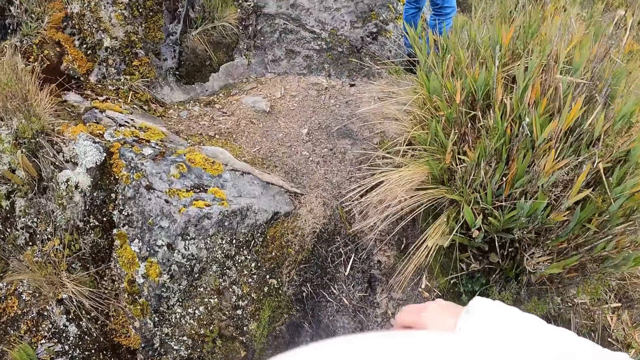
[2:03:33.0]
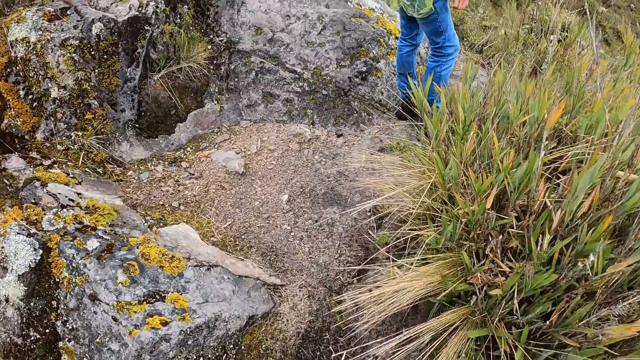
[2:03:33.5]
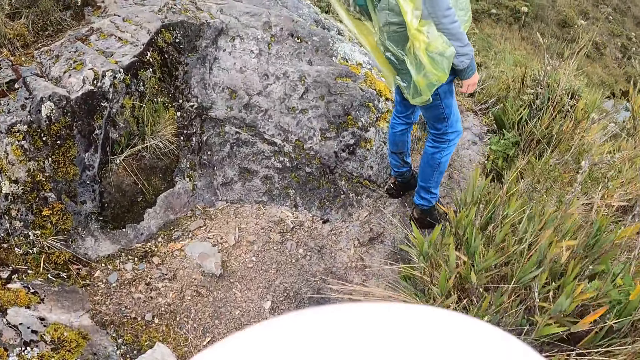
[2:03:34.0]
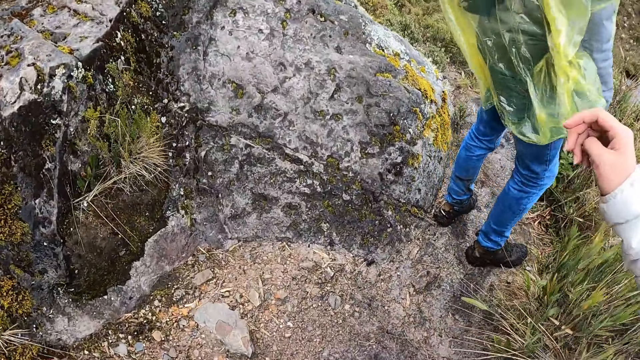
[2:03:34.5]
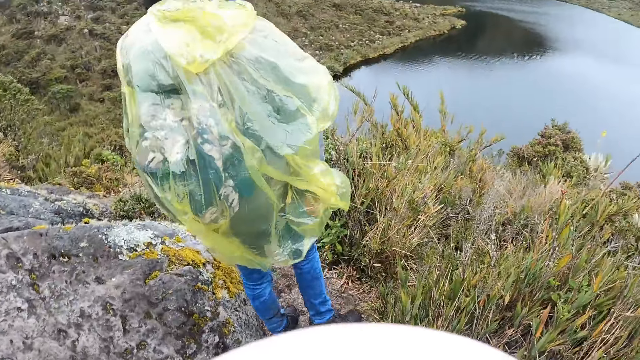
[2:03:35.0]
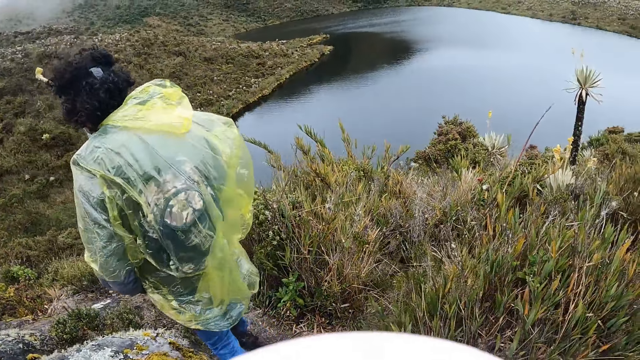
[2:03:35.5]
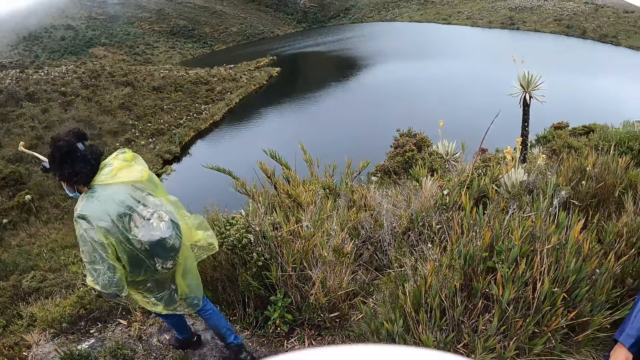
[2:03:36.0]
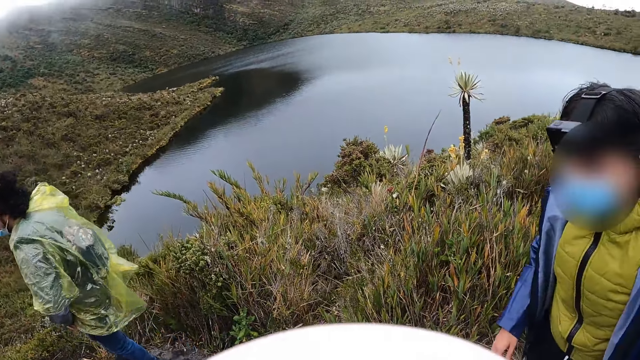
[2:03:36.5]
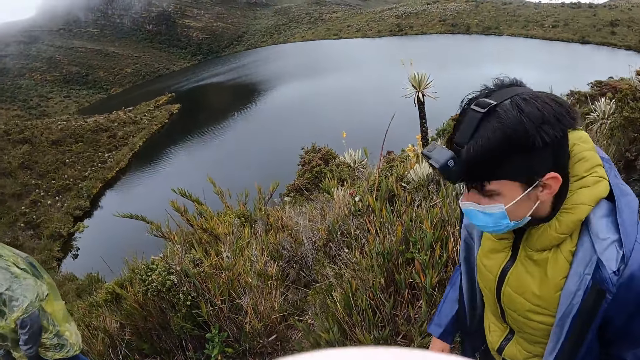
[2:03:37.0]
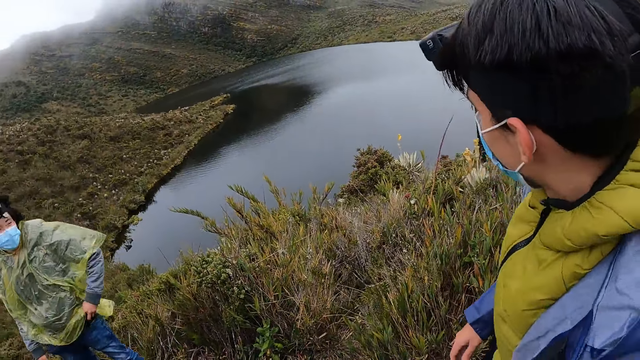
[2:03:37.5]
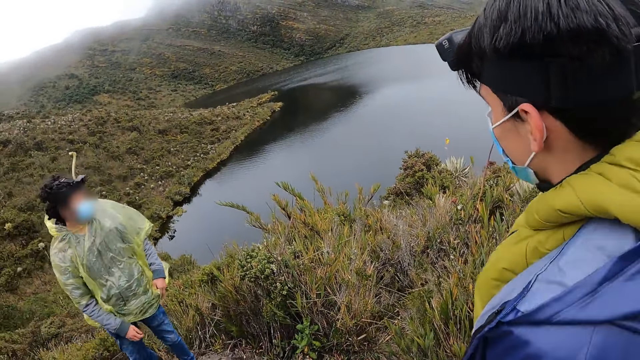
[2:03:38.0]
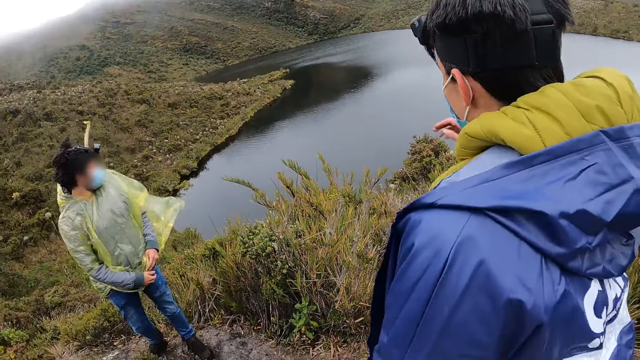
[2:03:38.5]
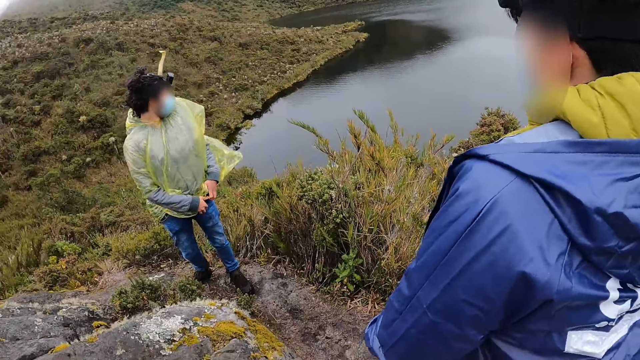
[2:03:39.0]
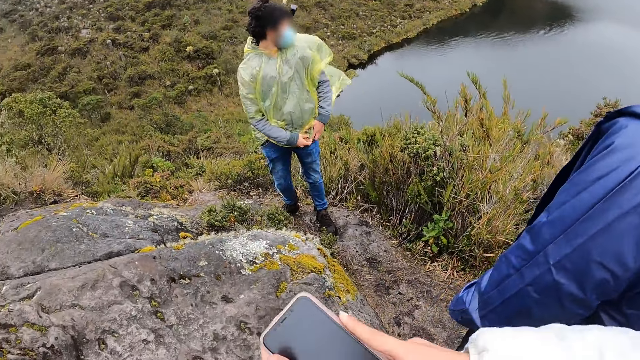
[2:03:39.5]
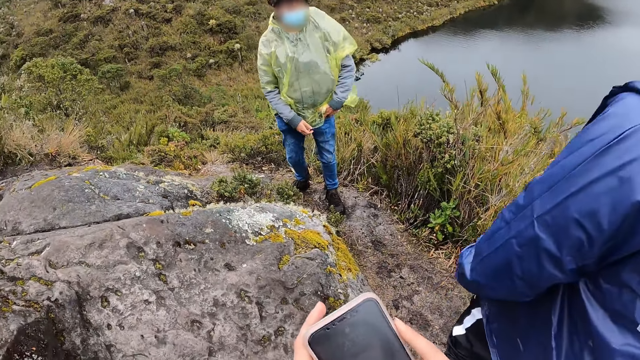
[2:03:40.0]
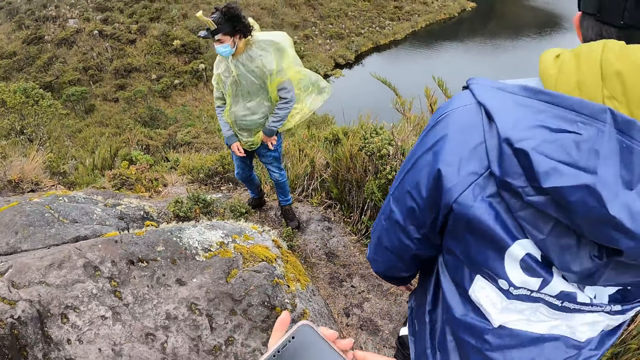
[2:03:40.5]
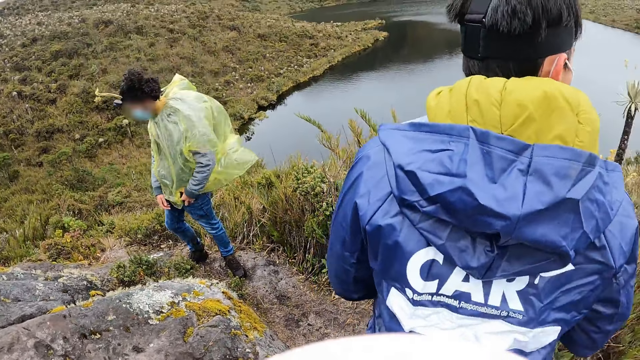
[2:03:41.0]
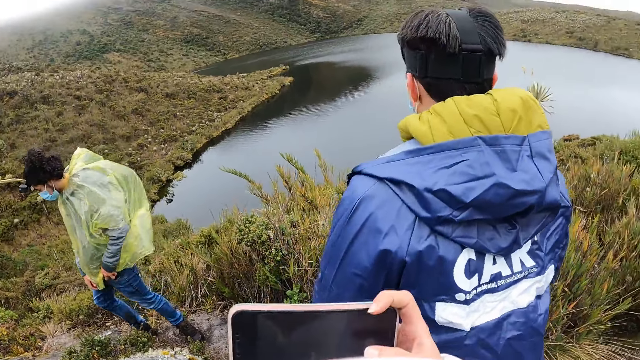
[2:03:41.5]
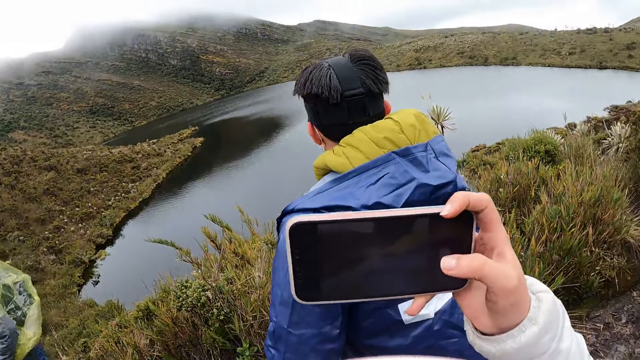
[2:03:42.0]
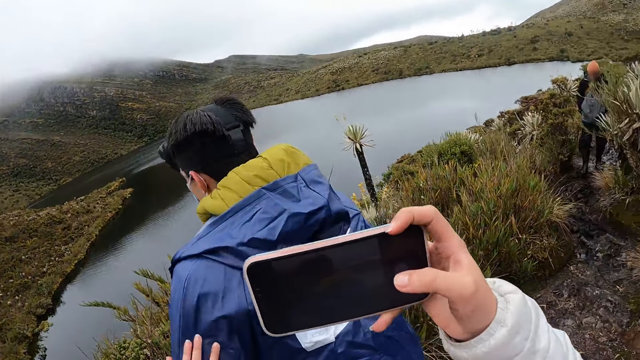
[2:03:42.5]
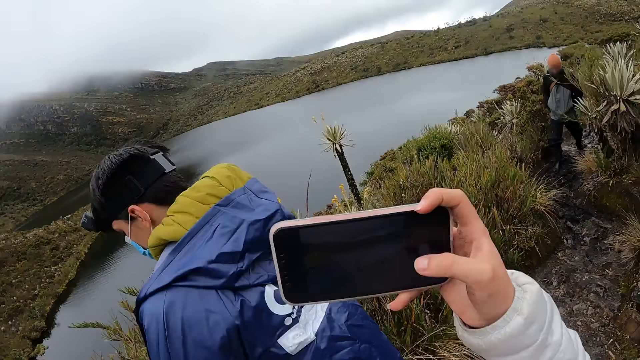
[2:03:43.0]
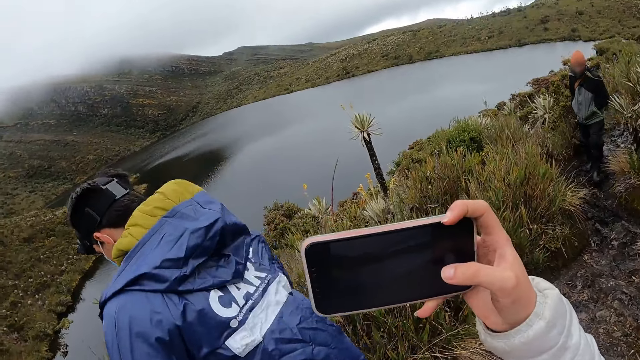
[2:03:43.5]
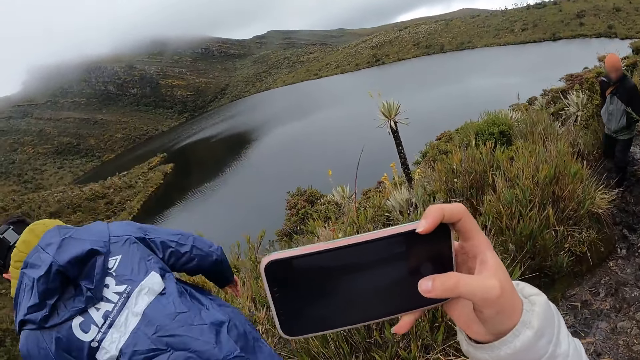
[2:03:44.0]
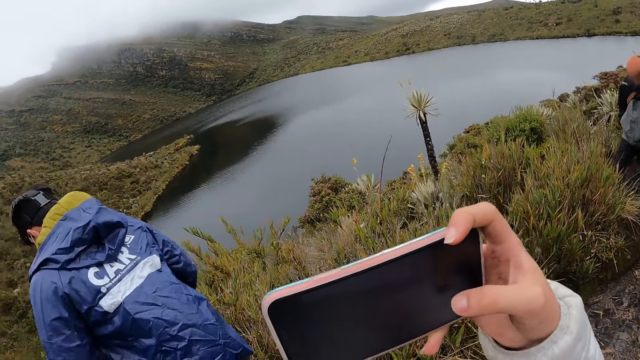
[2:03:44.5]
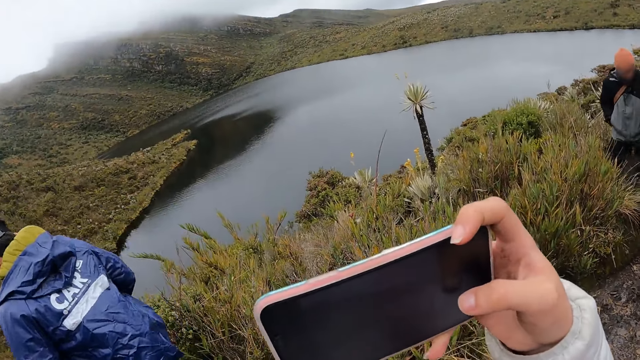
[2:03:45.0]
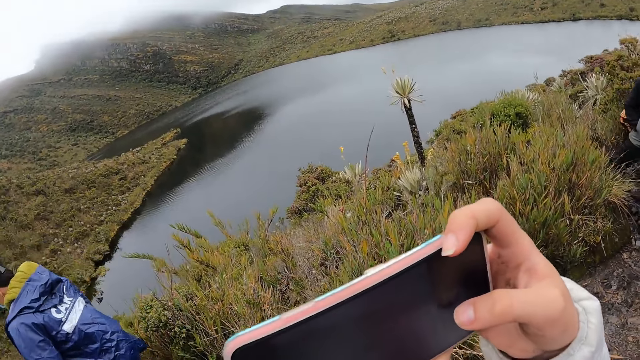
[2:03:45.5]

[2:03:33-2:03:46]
A man stands on the mountain. The man stops moving. The camera wearer walks on the mountain. Another man stops to look at the water. The camera wearer operates the phone with her right hand. The first man touches his pocket with his left hand. The camera wearer takes pictures with the phone in her right hand. She touches another man's shoulder with her left hand. This man walks on the mountain.

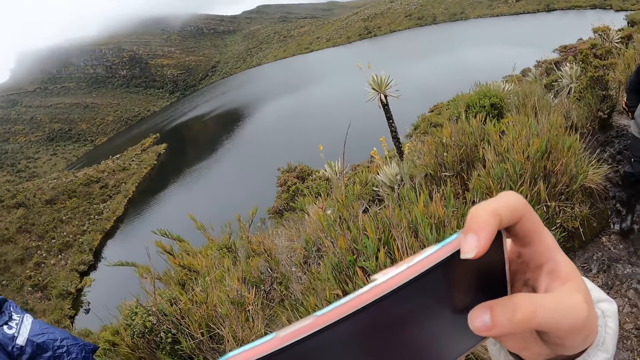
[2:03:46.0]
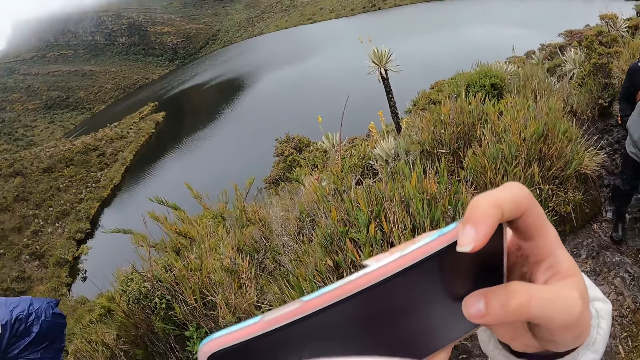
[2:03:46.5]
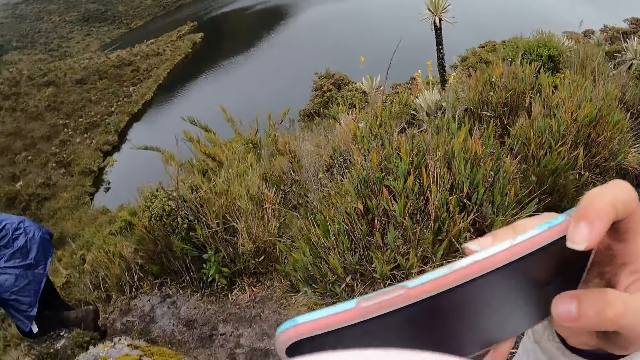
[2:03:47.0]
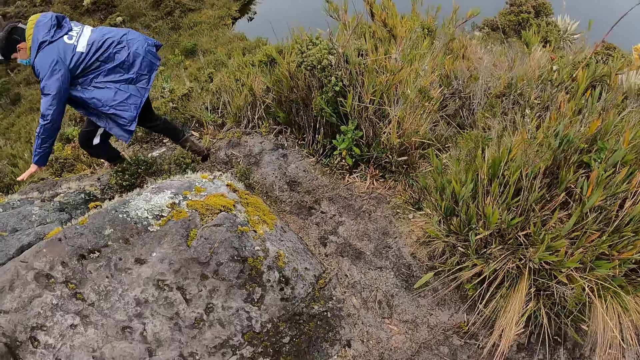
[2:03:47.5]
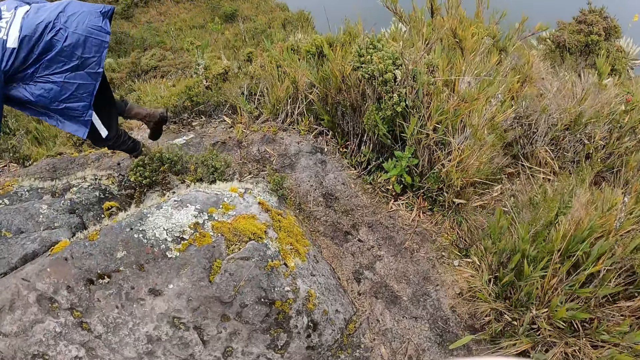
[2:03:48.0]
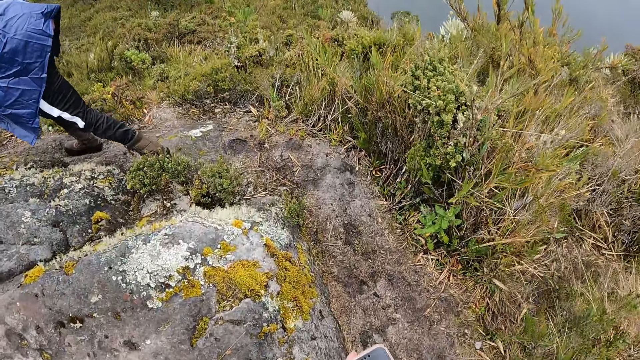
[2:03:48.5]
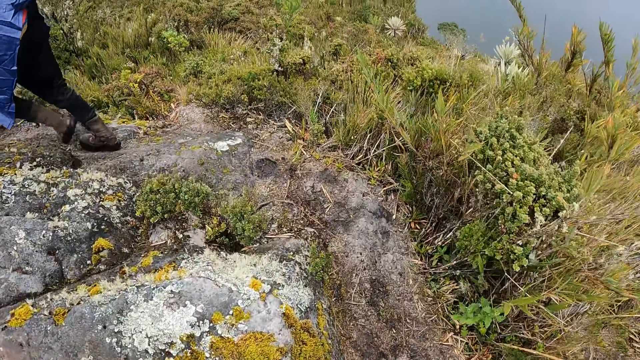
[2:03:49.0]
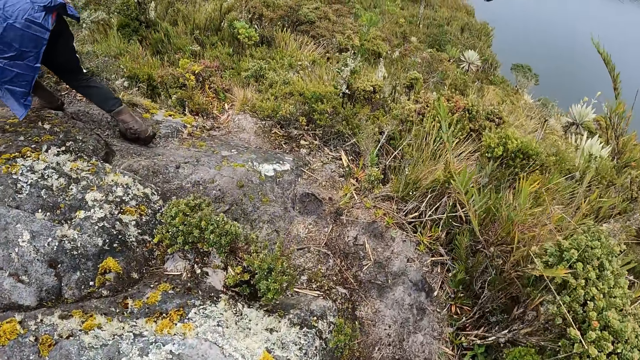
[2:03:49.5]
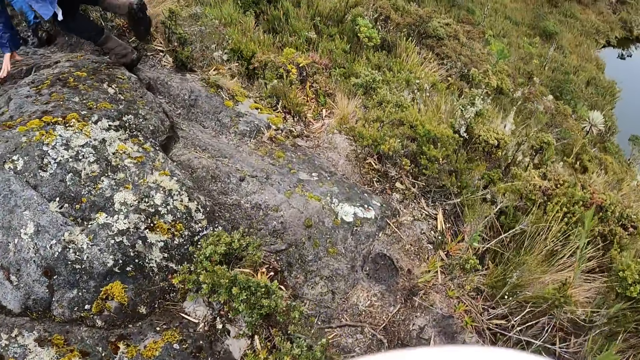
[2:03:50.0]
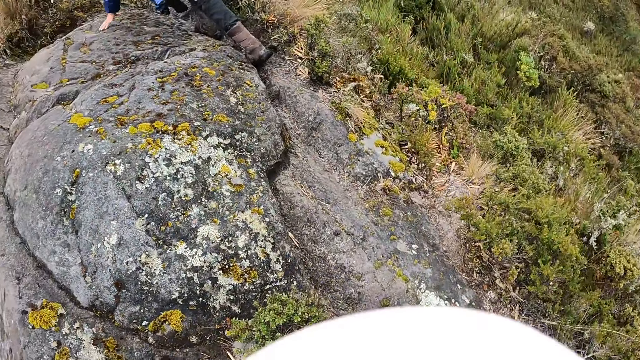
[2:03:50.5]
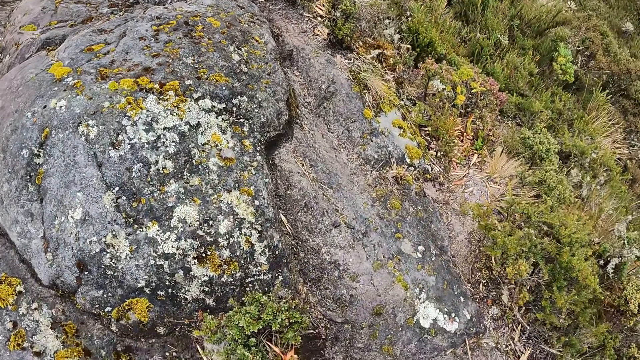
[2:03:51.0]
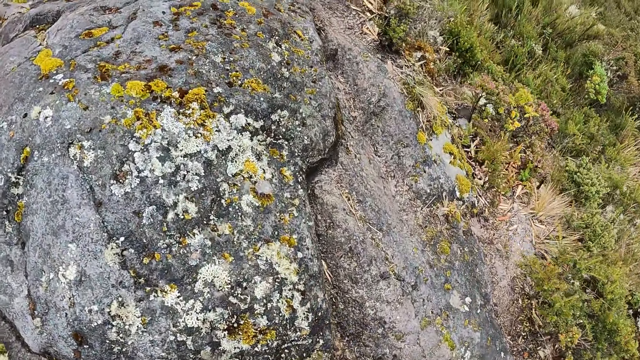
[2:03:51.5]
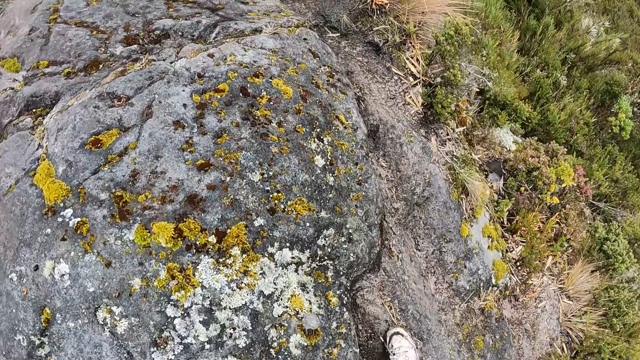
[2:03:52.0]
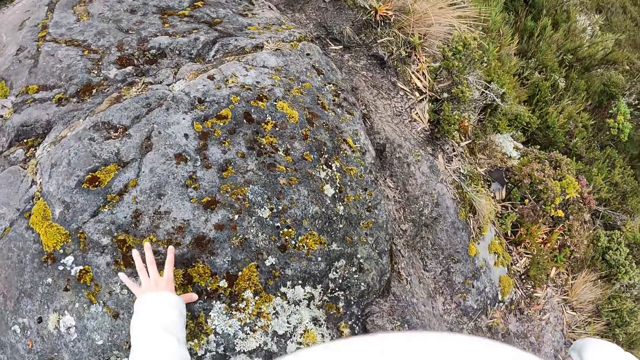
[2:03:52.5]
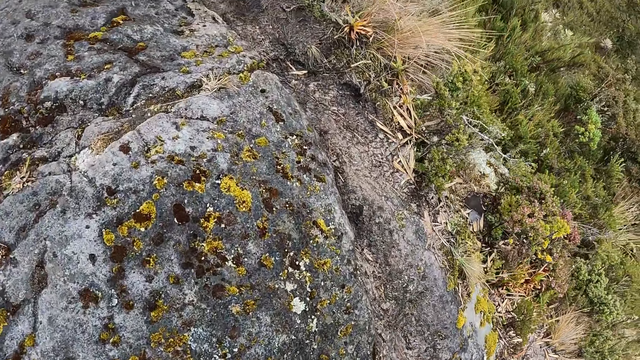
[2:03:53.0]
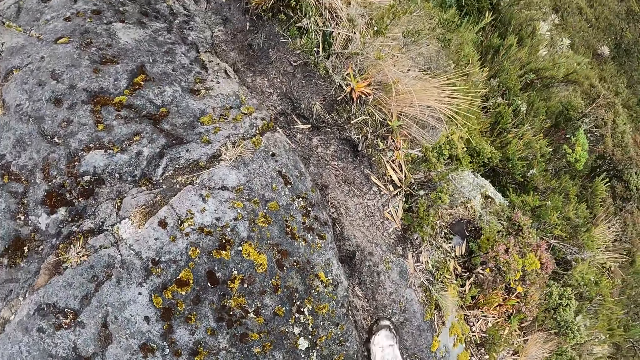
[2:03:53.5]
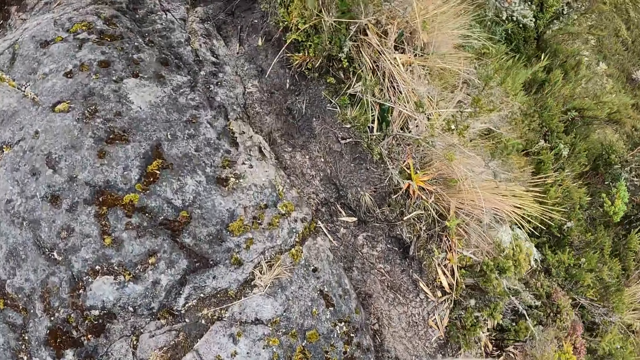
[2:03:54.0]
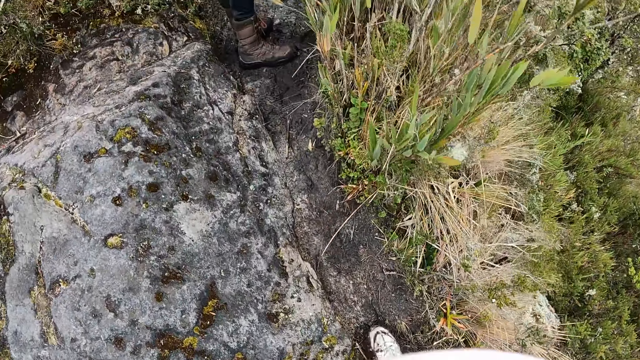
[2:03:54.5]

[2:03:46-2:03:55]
A man walks towards the camera wearer. The camera wearer moves. Another man walks on the mountain. The camera wearer walks on the mountain. They hold a stone and move forward.
